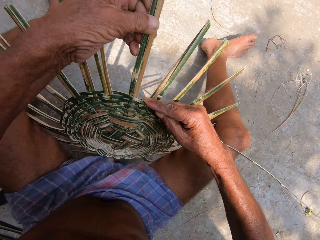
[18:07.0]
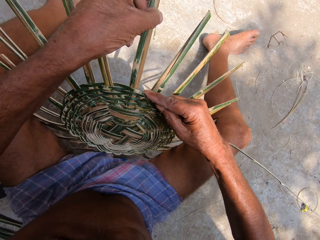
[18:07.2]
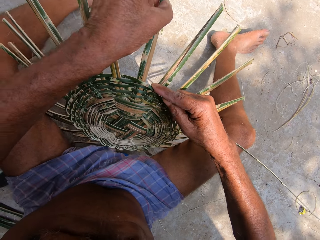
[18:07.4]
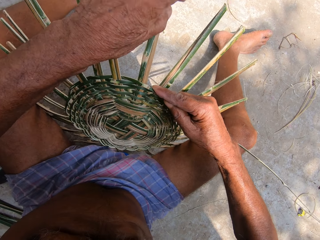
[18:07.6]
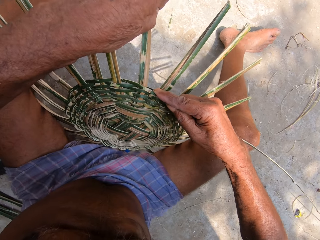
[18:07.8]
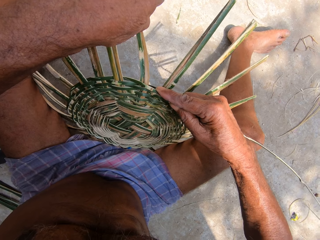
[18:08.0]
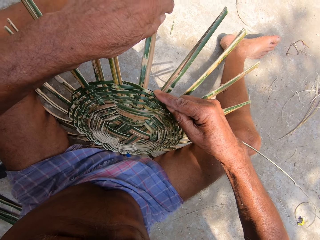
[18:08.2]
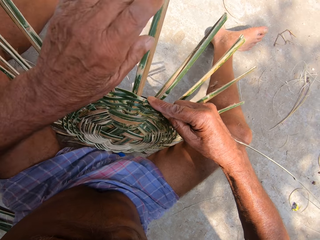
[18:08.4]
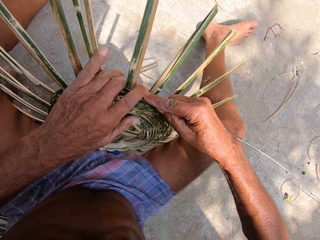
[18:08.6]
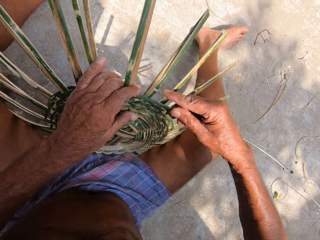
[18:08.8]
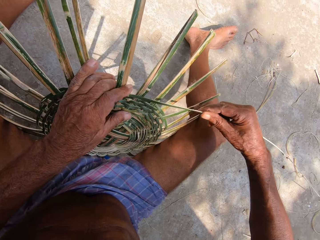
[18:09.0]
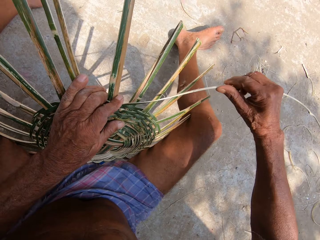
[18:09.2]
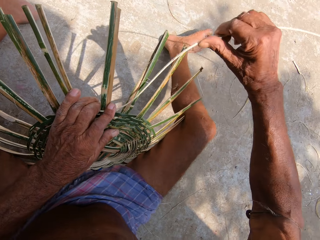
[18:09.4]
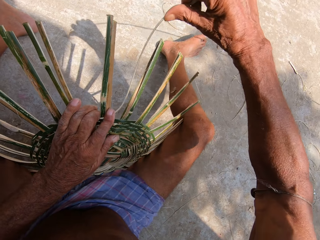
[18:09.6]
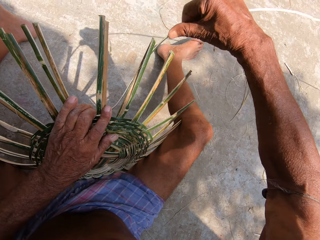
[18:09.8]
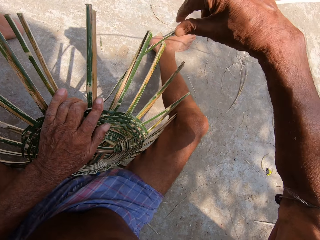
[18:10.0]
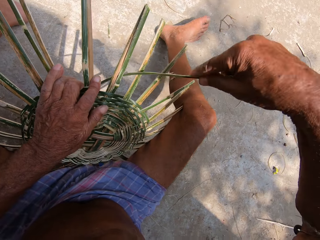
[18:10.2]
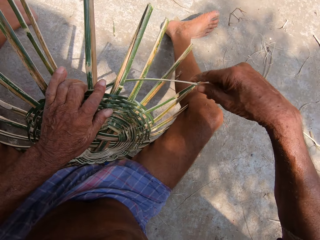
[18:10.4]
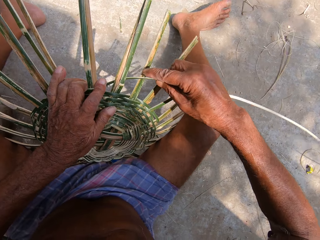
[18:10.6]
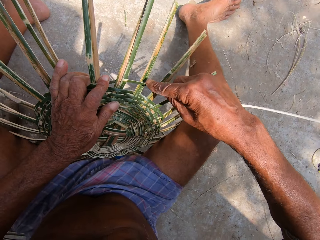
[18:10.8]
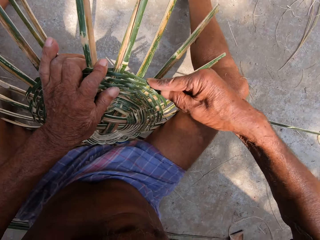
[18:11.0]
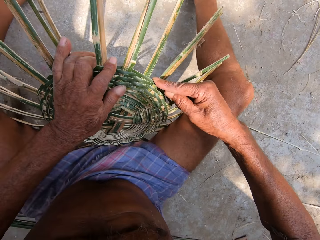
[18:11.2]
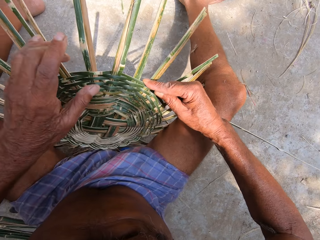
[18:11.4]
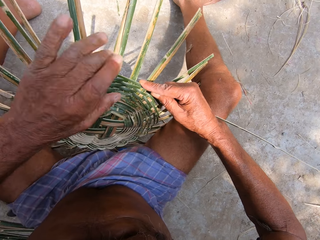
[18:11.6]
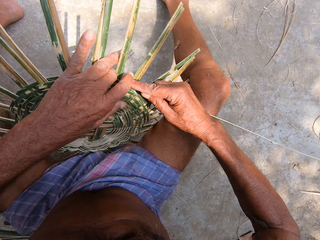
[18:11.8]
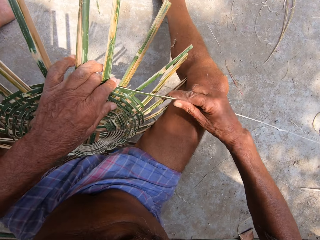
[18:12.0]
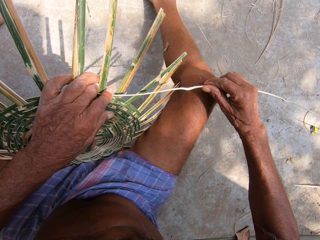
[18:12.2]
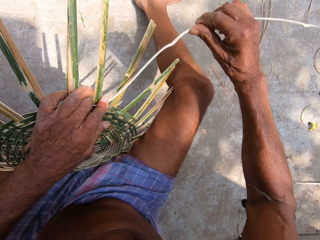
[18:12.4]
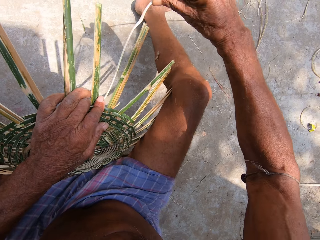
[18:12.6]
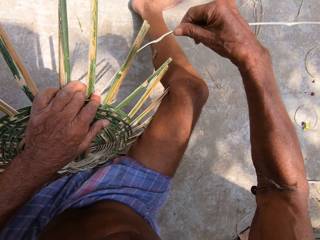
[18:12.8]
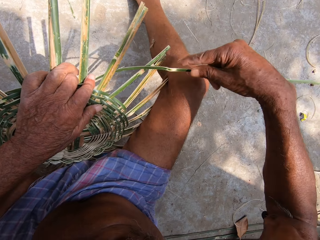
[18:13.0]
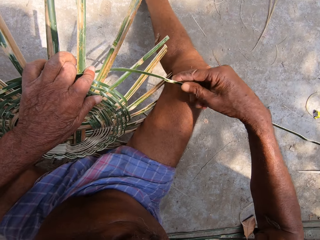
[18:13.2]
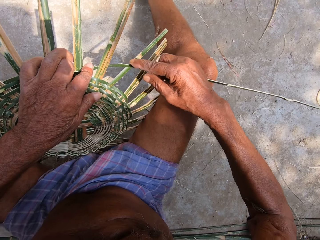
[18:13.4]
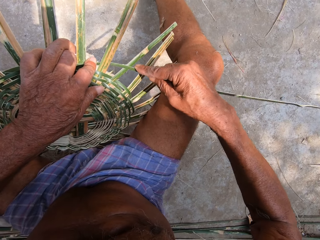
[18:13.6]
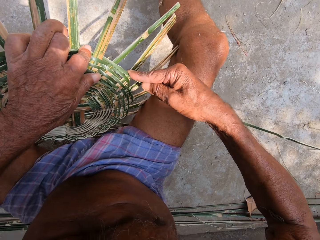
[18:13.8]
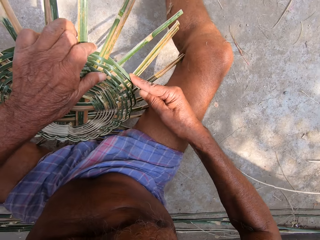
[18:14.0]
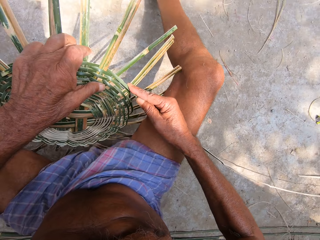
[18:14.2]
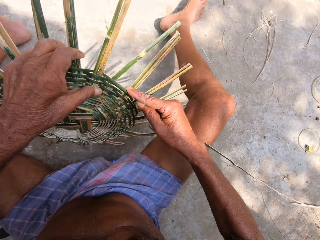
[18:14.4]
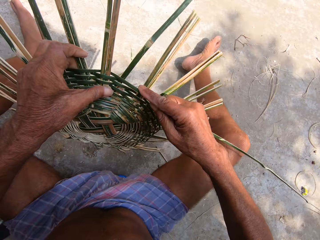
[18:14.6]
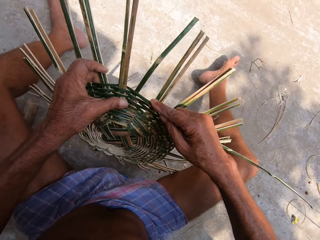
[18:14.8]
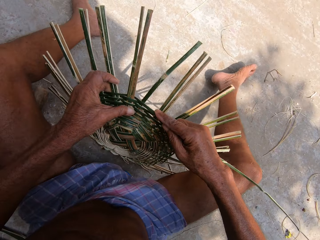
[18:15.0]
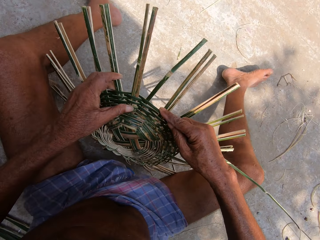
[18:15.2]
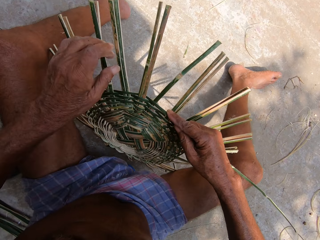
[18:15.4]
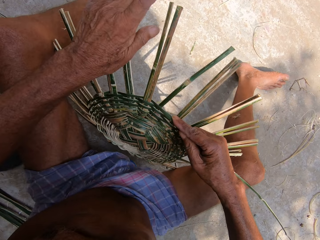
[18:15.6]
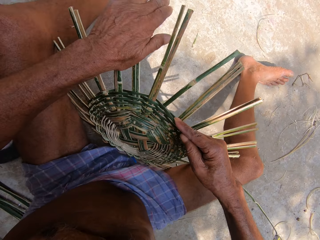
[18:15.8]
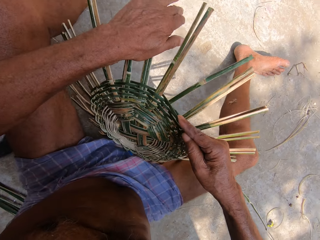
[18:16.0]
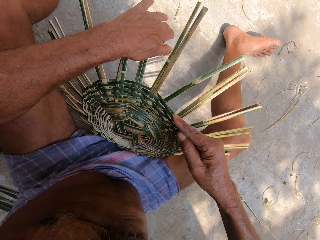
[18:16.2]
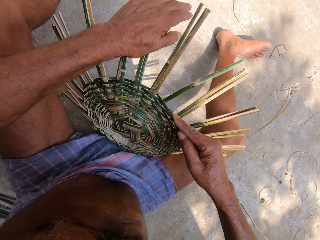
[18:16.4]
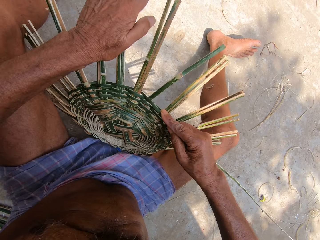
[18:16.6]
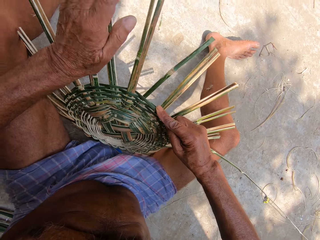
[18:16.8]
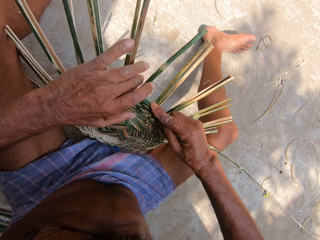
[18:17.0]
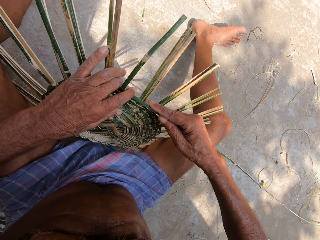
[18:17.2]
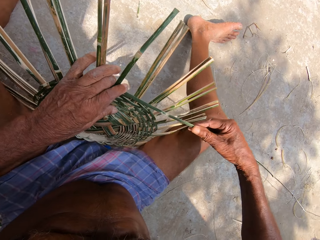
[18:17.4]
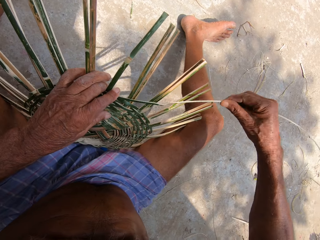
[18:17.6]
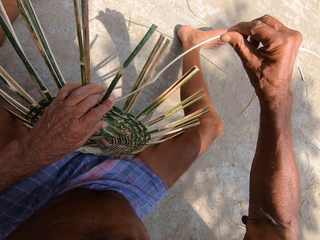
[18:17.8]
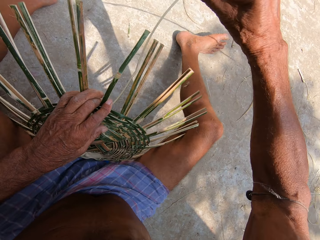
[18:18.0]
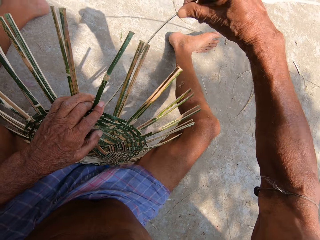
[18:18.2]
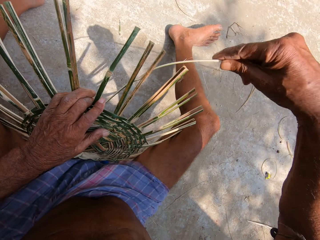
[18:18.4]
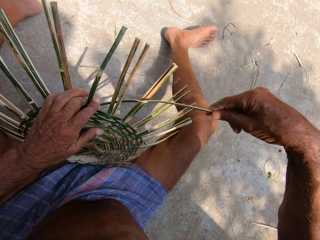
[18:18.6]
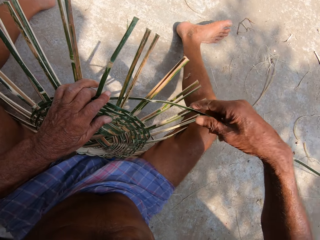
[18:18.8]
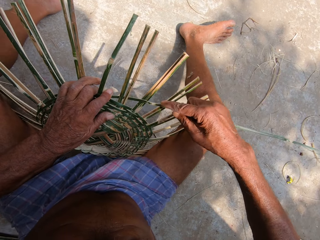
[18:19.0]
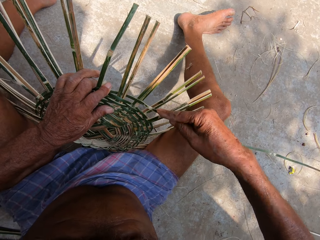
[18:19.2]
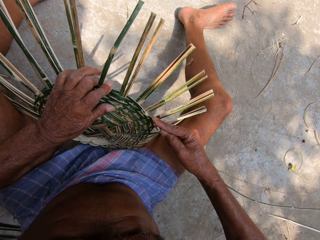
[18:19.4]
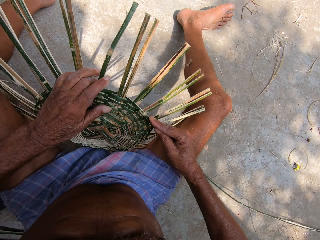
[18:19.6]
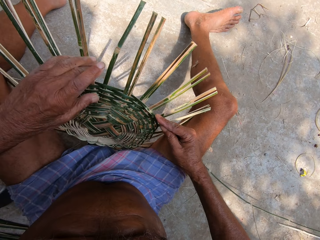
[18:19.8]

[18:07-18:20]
The camera wearer adjusts some bamboo strips on the craft on the ground with his left hand. He presses the bamboo strip into the craft on the ground with his left hand. He weaves the bamboo strip into the craft on the ground with his right hand. He presses the bamboo strip into the craft on the ground with his left hand. He weaves the bamboo strip into the craft on the ground with his right hand. He turns the craft on the ground with his left hand. He adjusts some bamboo strips on the craft on the ground with his left hand. He presses the bamboo strip into the craft on the ground with his left hand. He weaves the bamboo strip into the craft on the ground with his right hand. He interacts with a boy.

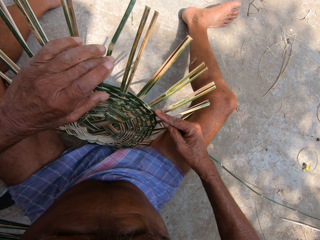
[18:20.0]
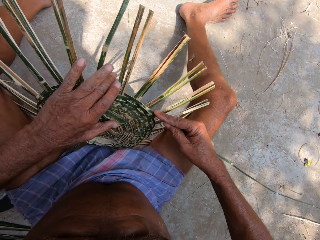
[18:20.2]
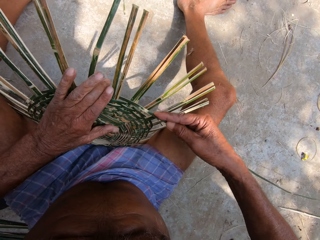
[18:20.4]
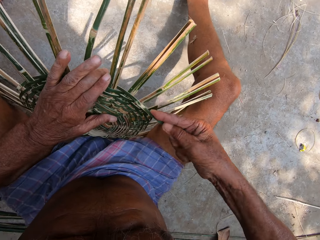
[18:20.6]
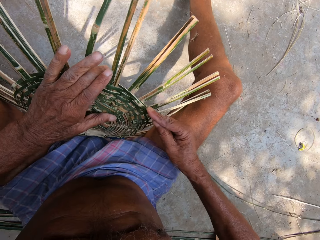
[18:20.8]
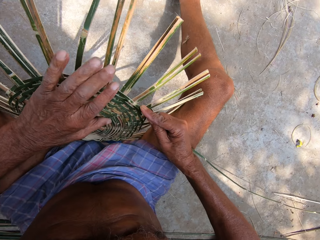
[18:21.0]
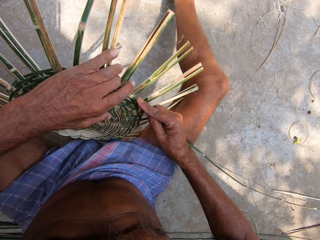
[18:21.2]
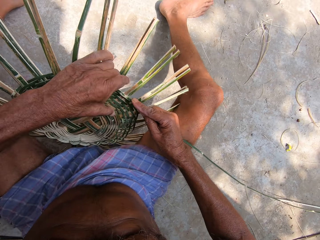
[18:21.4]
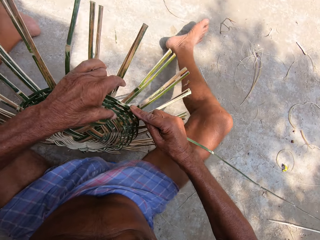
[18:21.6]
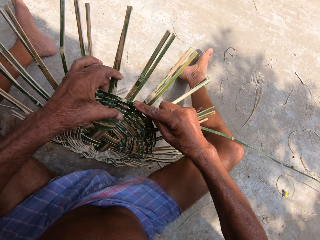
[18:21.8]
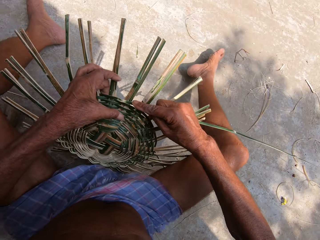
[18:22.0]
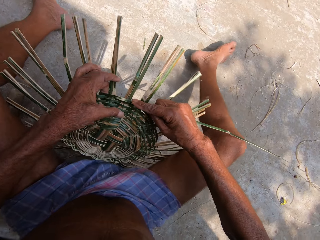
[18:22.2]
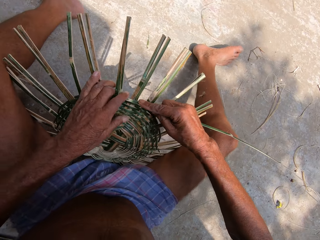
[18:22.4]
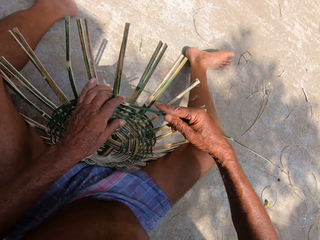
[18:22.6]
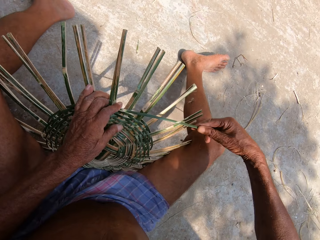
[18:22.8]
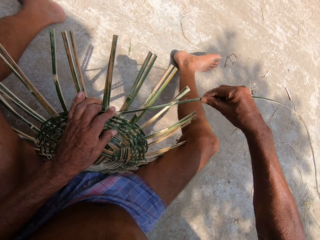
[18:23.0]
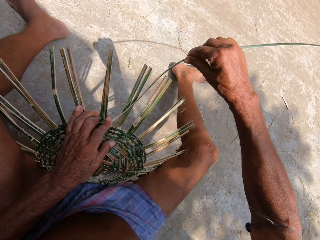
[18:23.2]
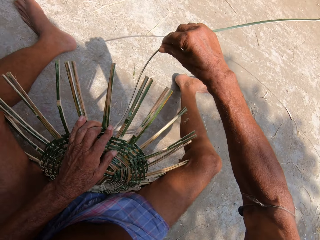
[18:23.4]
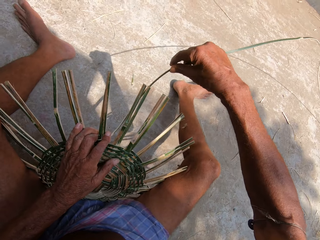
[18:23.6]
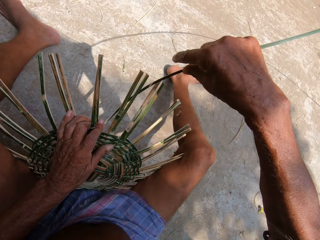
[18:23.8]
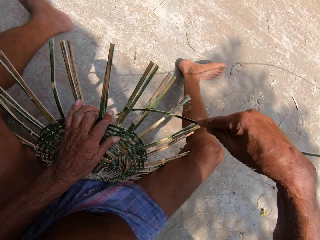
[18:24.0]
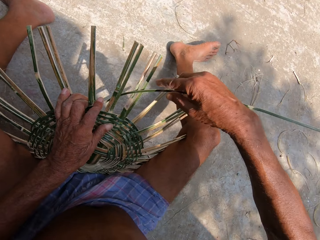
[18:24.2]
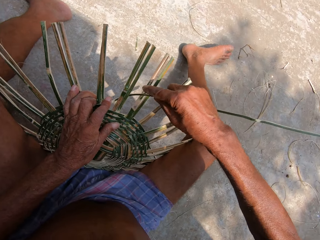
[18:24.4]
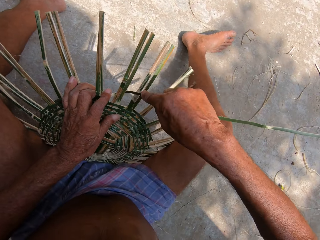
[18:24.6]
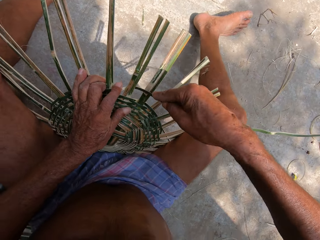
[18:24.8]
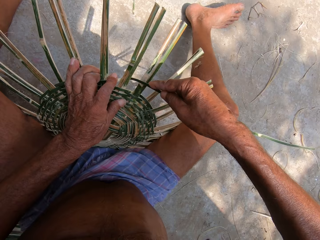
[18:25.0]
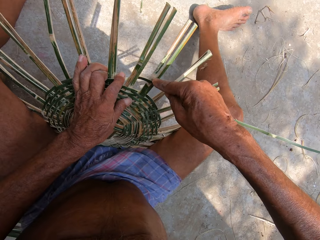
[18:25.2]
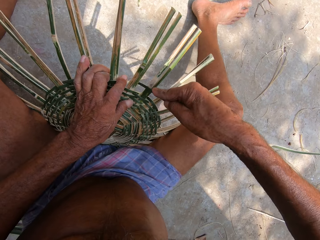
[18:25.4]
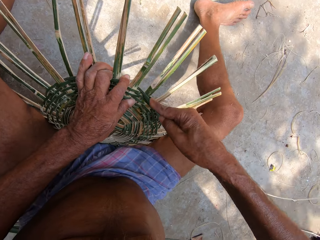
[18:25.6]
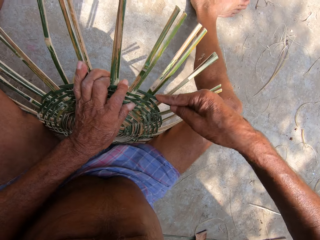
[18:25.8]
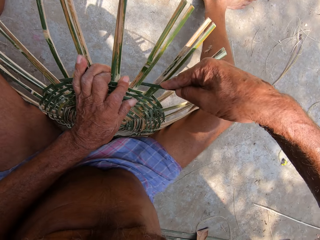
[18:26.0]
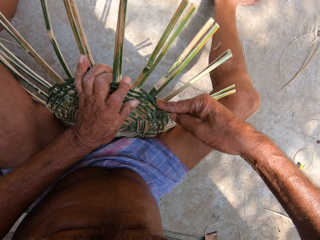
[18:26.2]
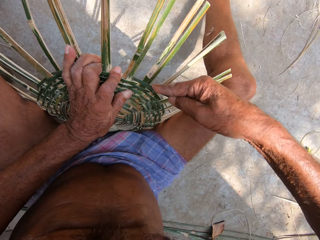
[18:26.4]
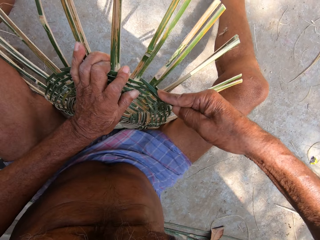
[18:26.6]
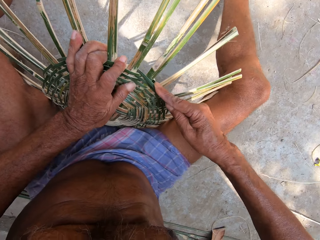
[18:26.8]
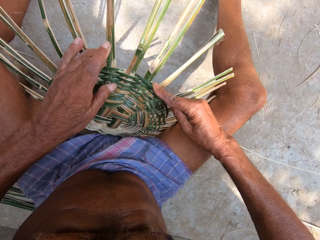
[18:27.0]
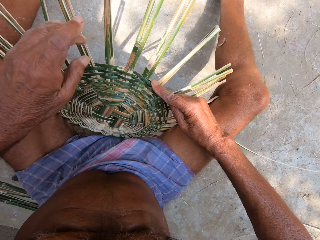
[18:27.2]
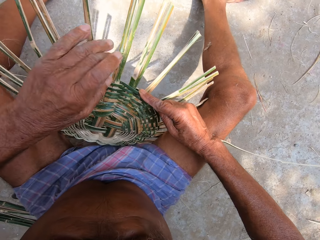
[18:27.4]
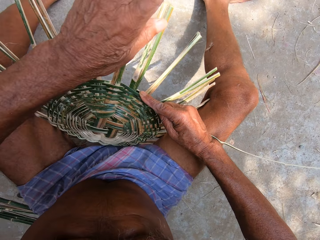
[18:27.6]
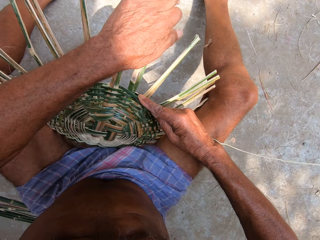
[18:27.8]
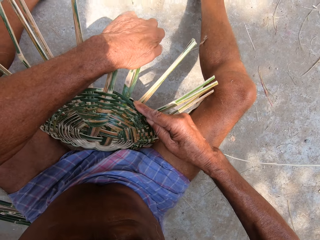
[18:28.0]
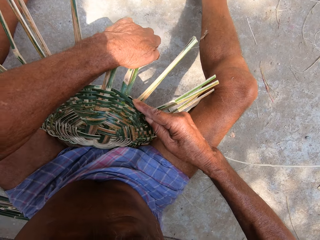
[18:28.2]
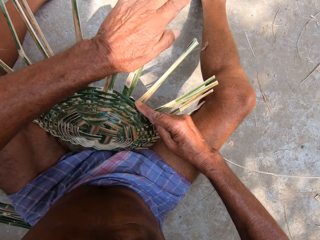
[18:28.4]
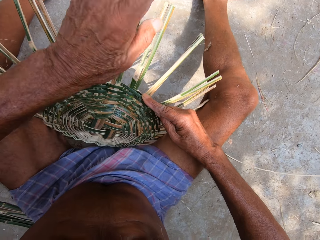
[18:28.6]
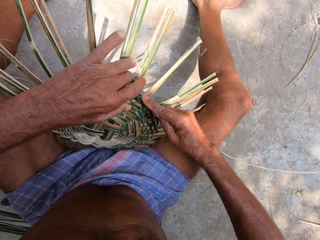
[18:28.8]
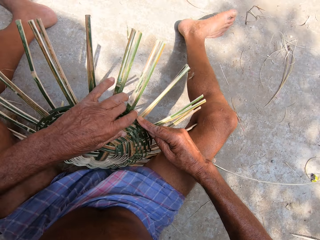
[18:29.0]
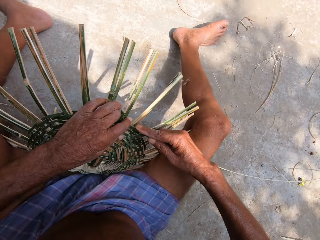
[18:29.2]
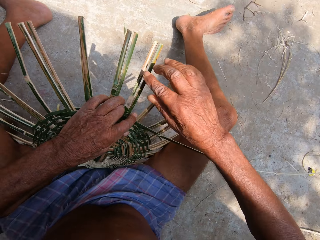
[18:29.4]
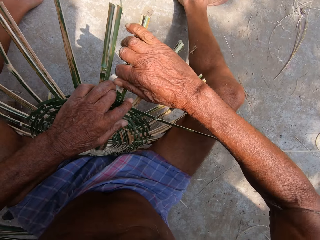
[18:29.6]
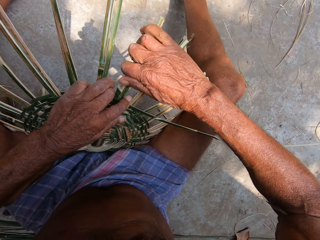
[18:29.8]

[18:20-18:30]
The camera wearer presses the bamboo strip into the craft on the ground with his left hand. He turns the craft on the ground with his left hand. He presses the bamboo strip into the craft on the ground with his left hand. He weaves the bamboo strip into the craft on the ground with his right hand. He interacts with a person. He adjusts some bamboo strips on the craft on the ground with his left hand.
